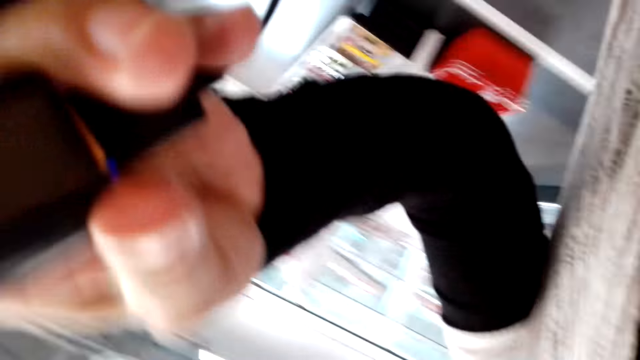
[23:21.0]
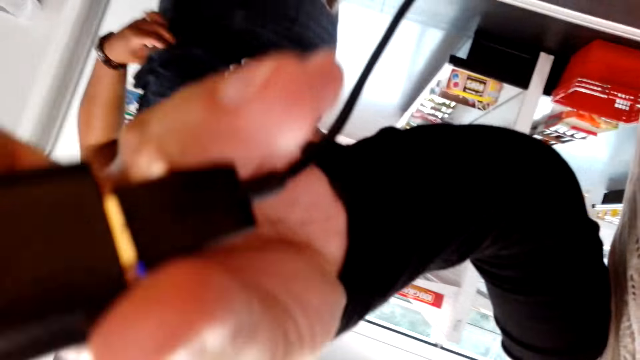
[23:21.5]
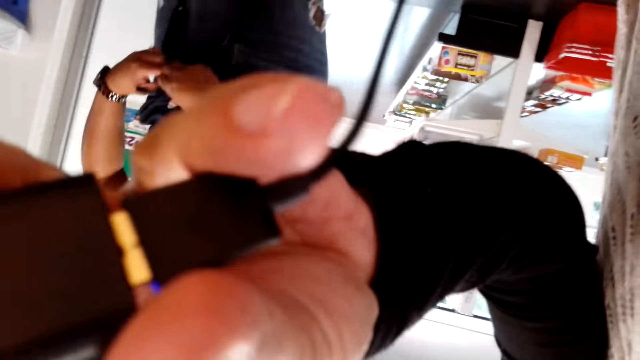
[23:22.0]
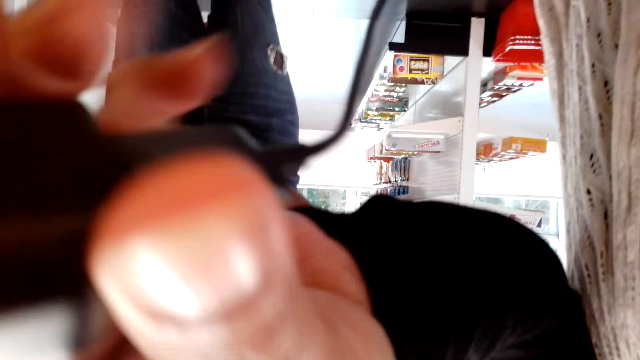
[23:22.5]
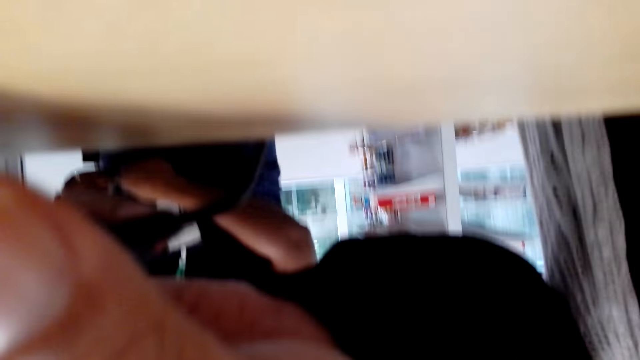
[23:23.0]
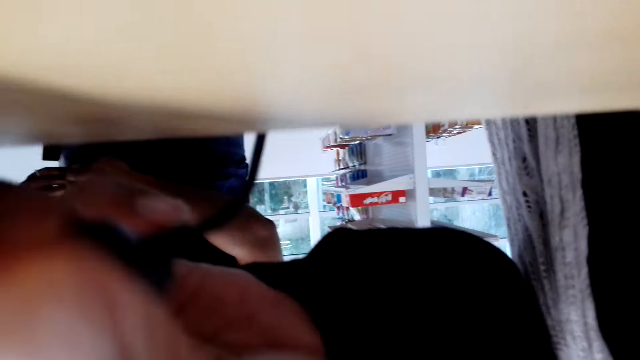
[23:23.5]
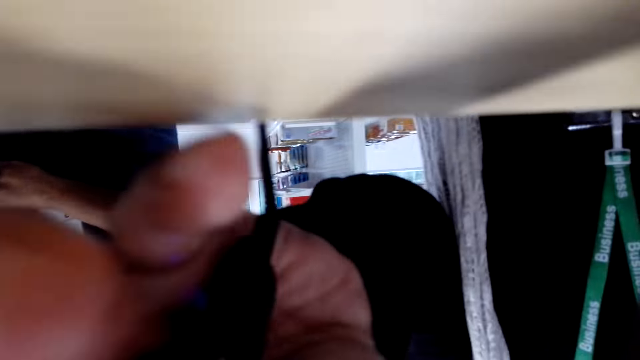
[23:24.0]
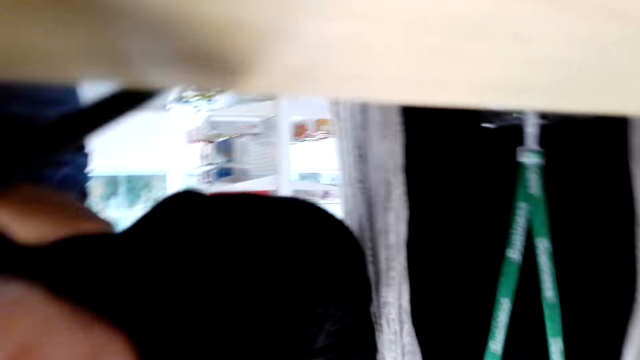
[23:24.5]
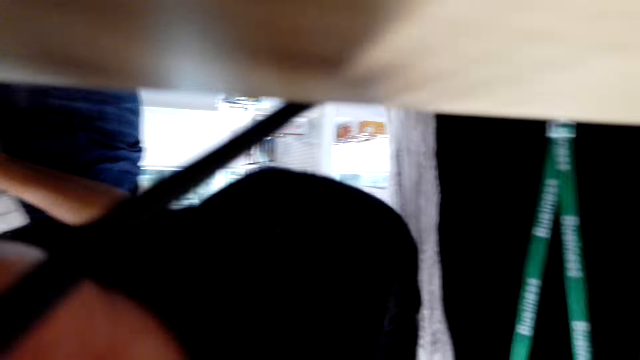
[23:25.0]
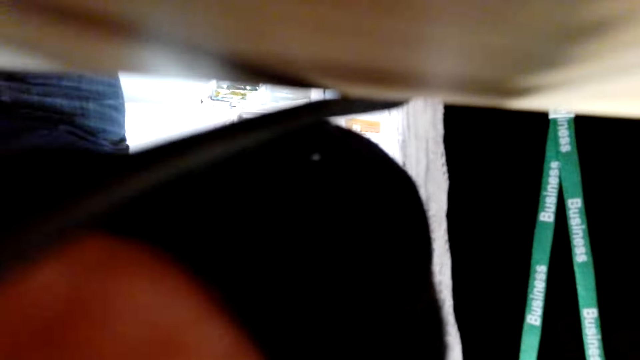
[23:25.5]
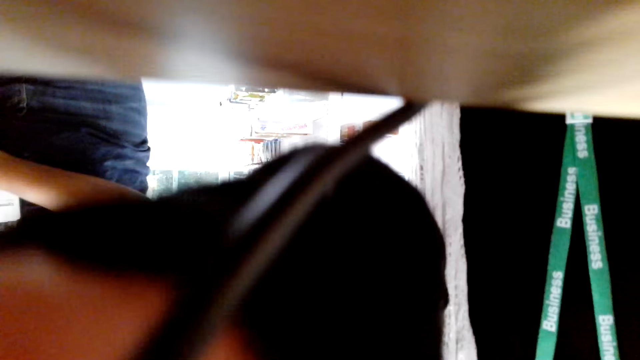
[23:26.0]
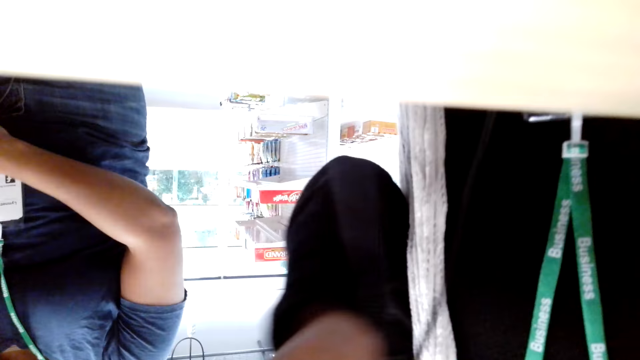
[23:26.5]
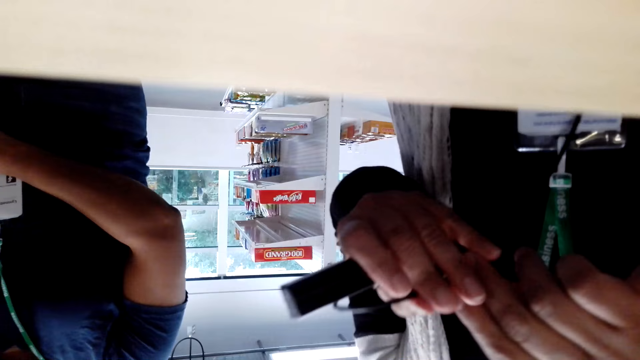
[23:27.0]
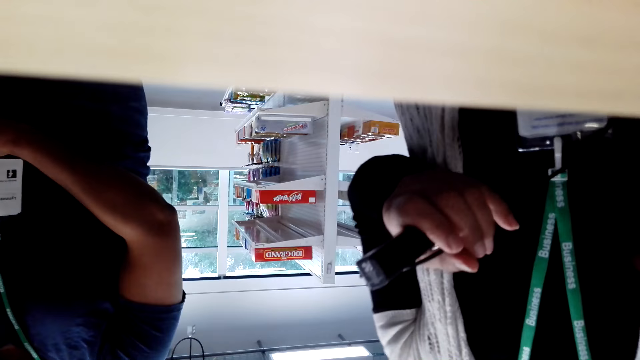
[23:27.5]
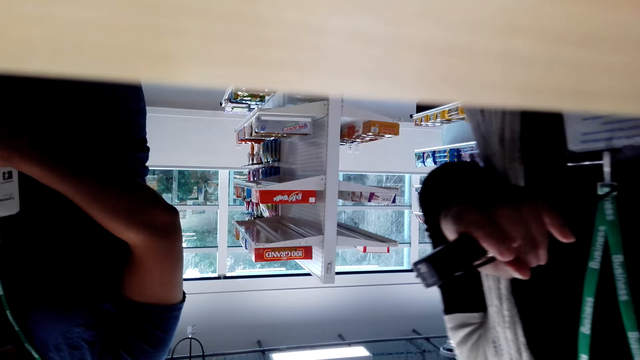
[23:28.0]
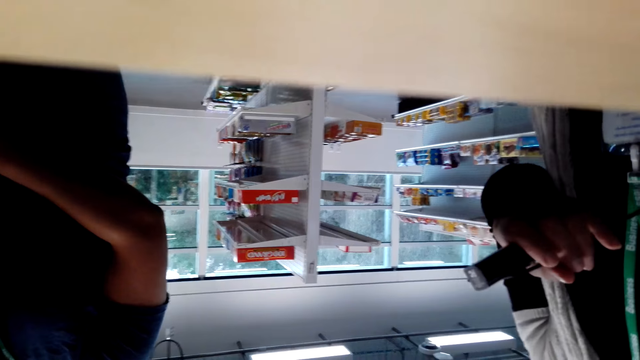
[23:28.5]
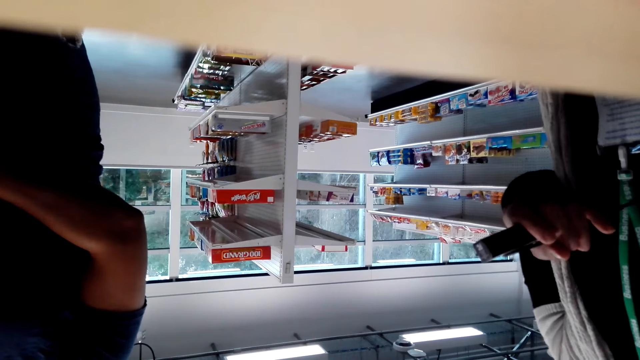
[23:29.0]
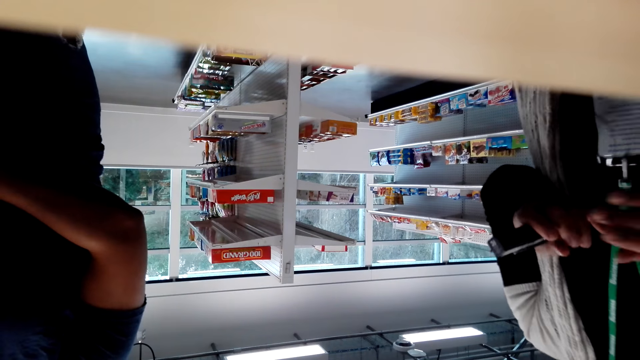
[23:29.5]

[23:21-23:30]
The camera wearer holds something. They remove the camera and place the camera on a counter.

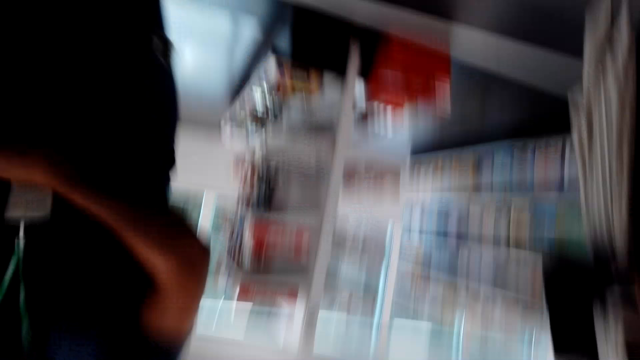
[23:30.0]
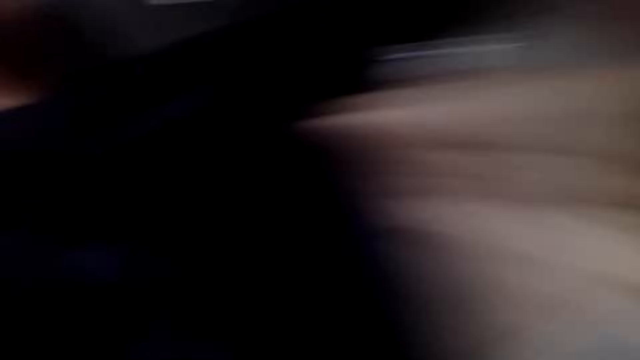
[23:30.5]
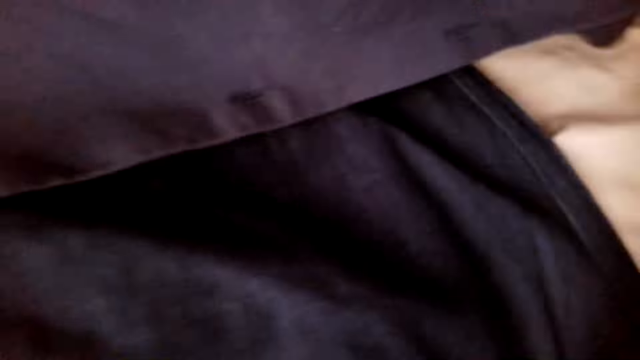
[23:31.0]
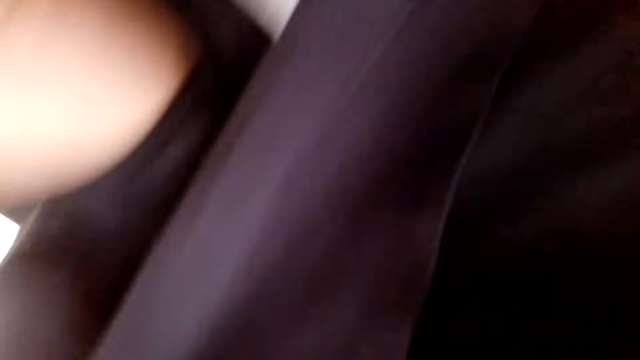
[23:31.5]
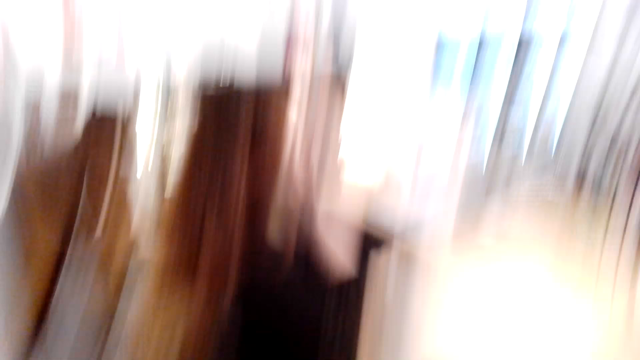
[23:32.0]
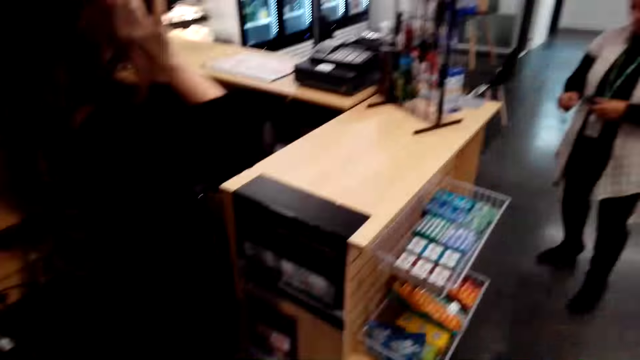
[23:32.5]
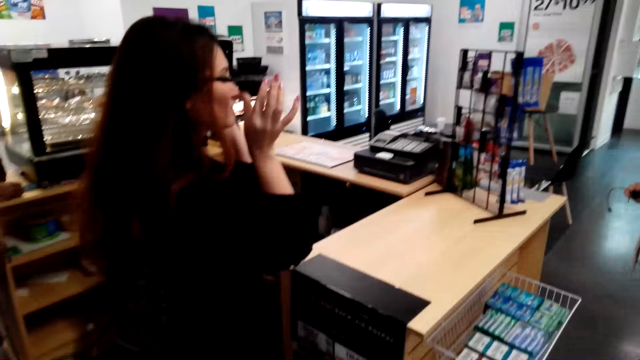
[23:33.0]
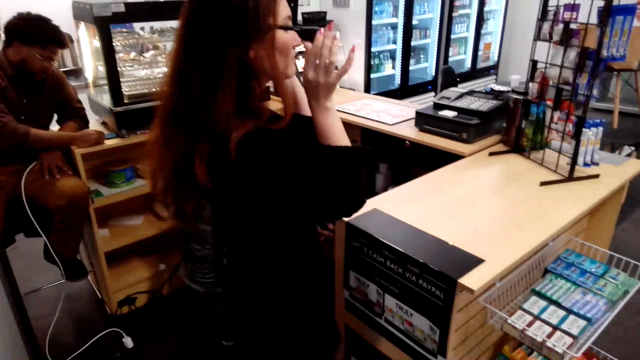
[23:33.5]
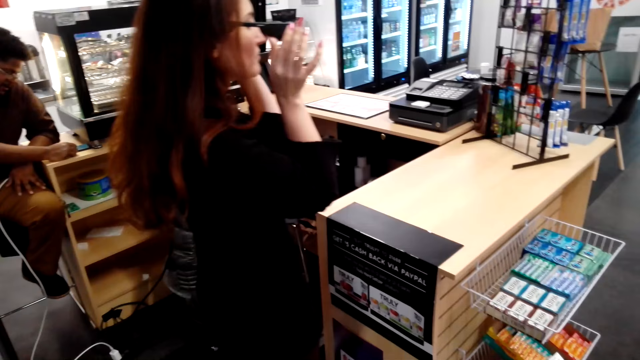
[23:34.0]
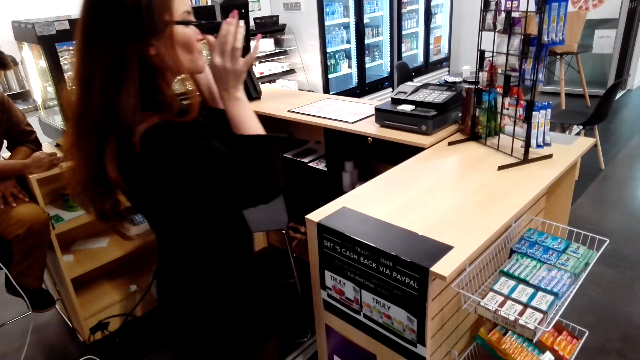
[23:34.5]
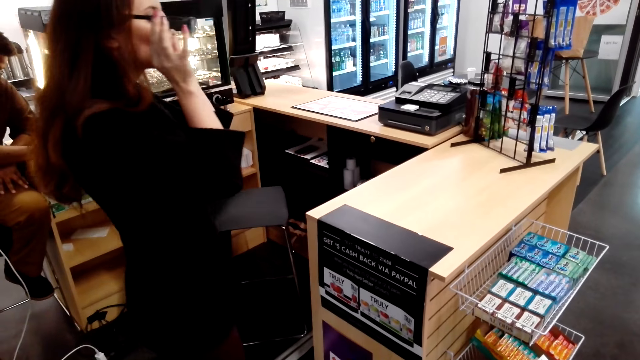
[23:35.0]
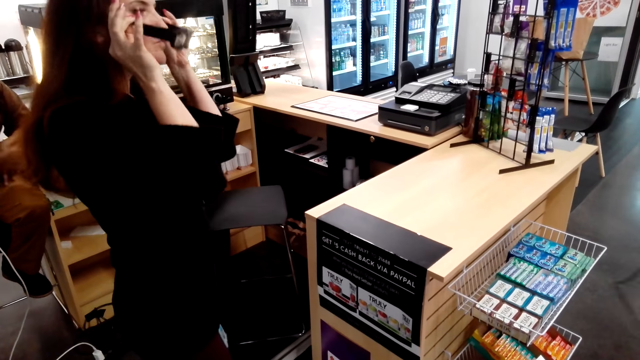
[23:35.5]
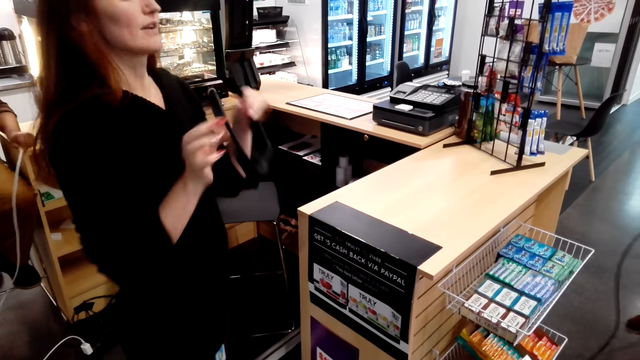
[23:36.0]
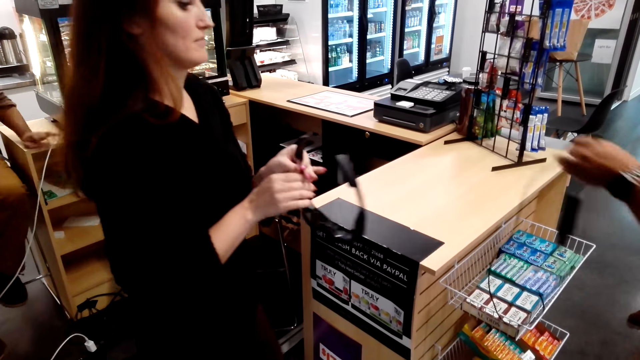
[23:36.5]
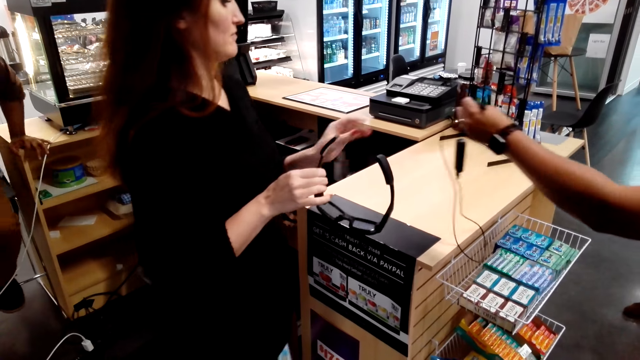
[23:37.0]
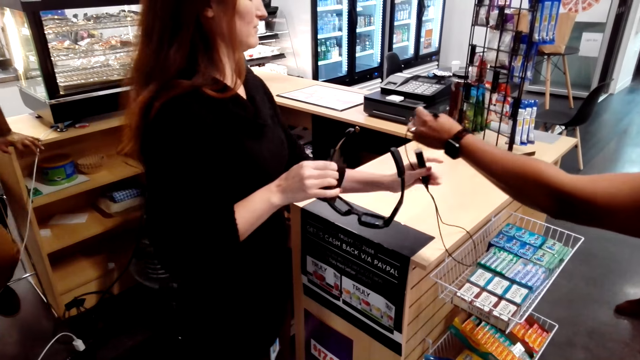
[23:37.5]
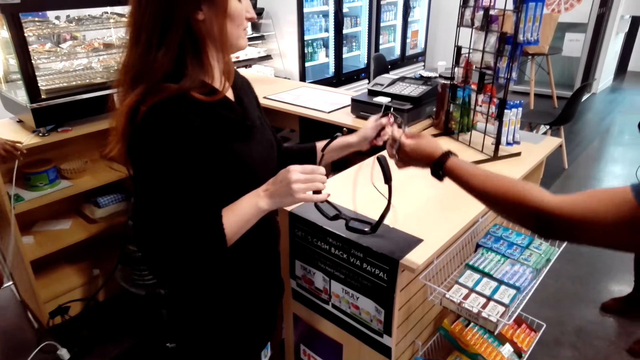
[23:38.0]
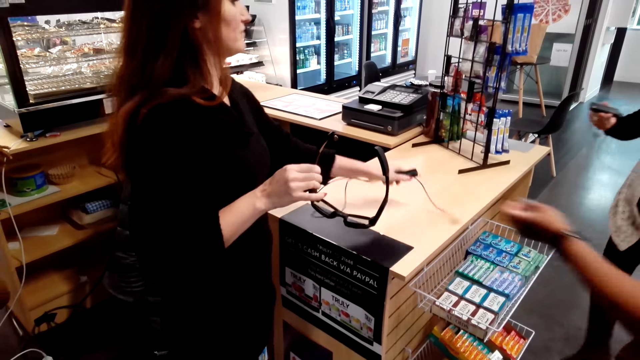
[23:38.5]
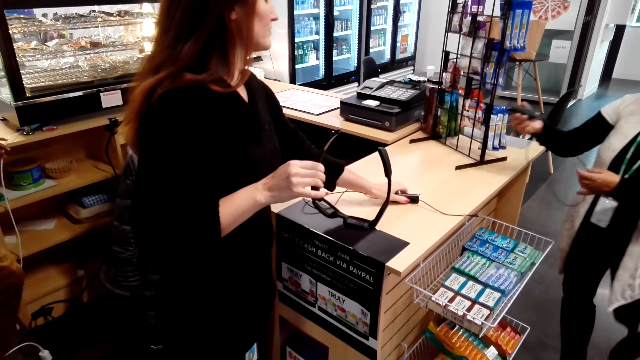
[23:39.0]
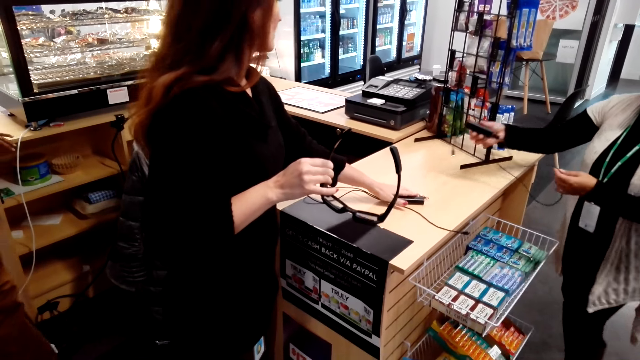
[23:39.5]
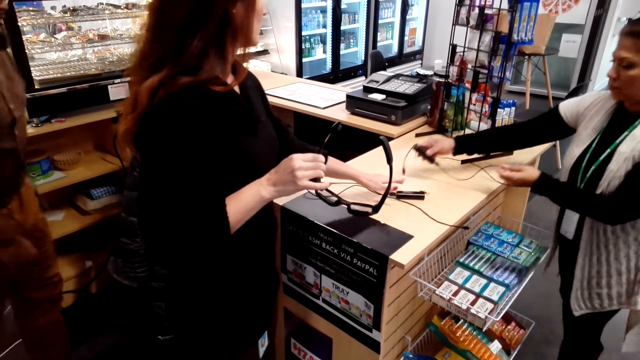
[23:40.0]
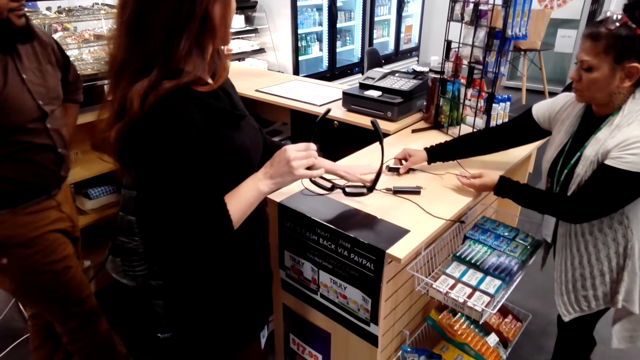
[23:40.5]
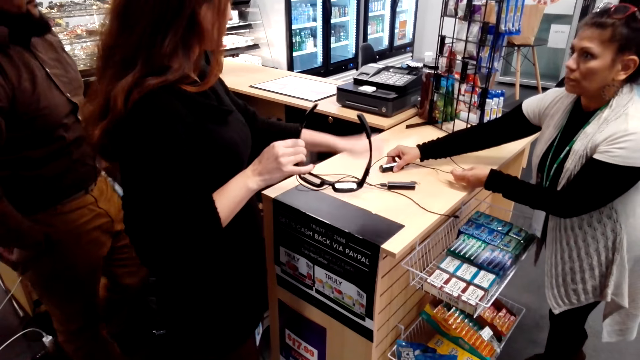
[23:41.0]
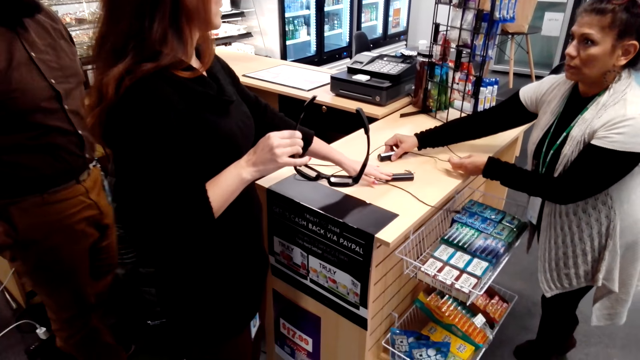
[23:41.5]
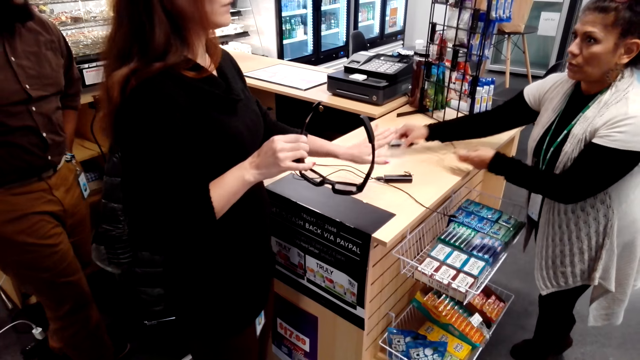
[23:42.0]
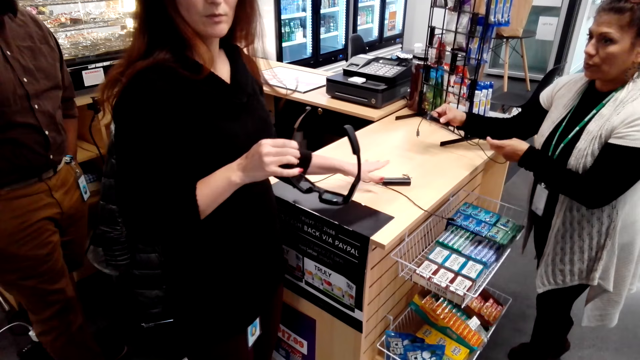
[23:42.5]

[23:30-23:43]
The camera wearer wears the camera. They look around. They look at the cashier. The cashier holds glasses. The cashier passes the glasses.
